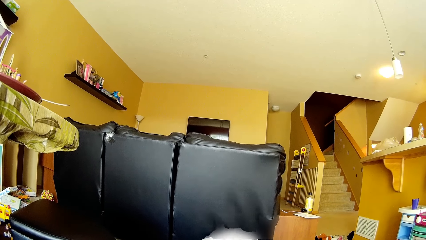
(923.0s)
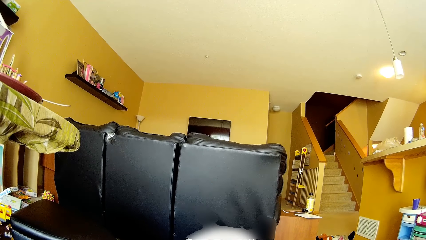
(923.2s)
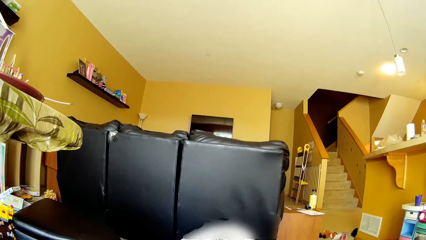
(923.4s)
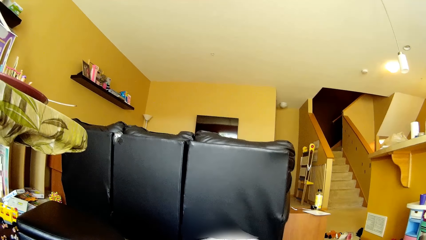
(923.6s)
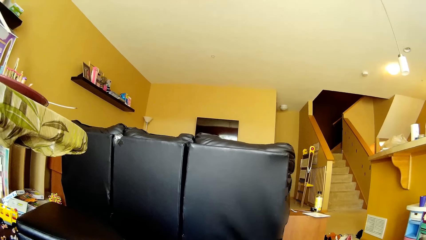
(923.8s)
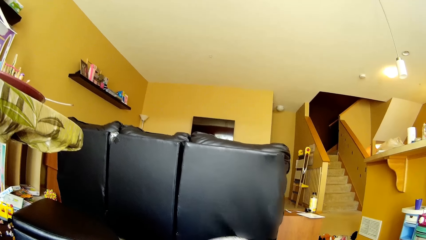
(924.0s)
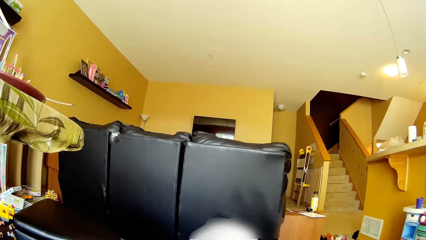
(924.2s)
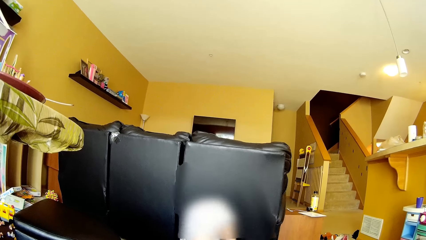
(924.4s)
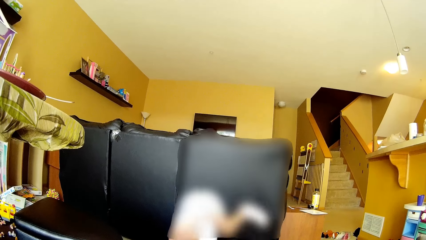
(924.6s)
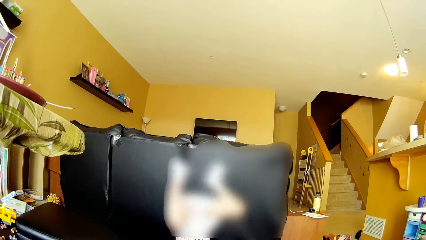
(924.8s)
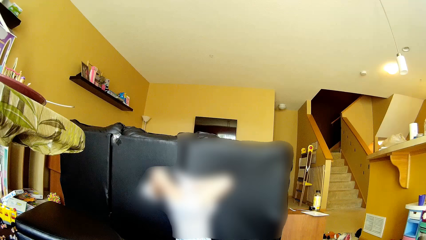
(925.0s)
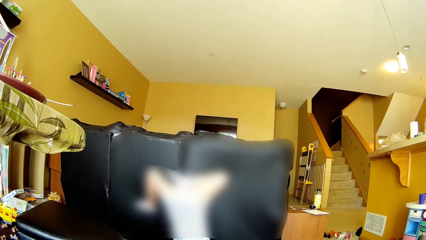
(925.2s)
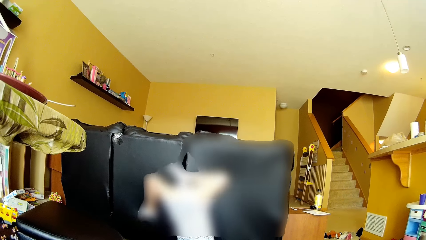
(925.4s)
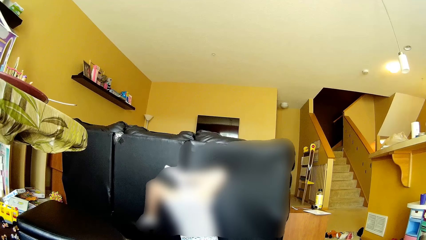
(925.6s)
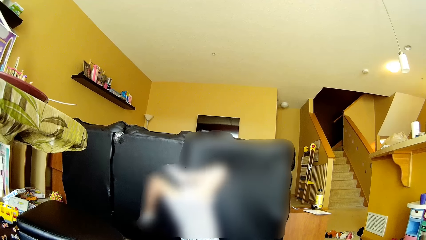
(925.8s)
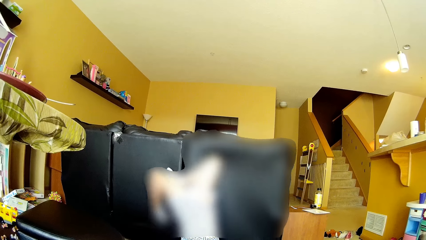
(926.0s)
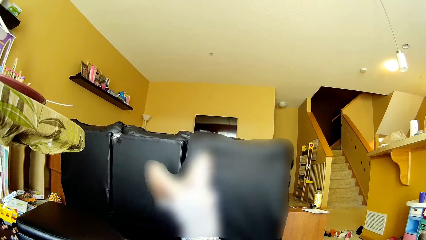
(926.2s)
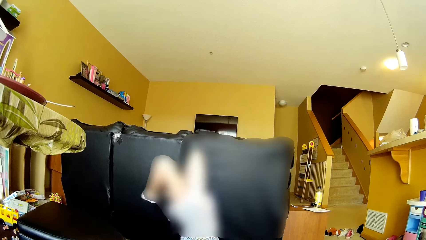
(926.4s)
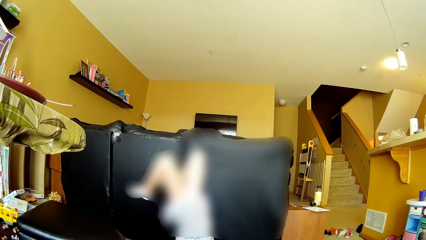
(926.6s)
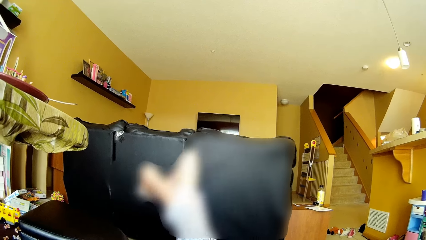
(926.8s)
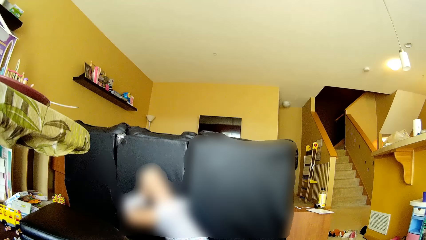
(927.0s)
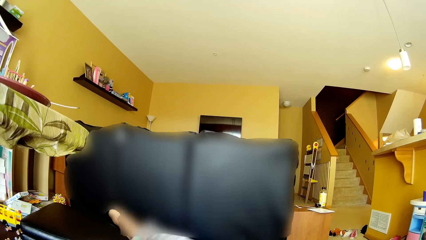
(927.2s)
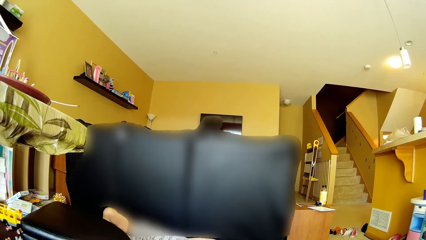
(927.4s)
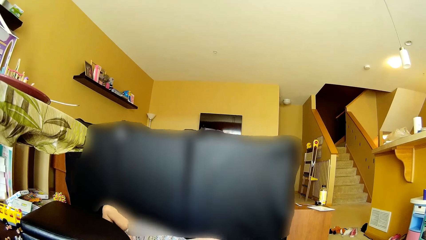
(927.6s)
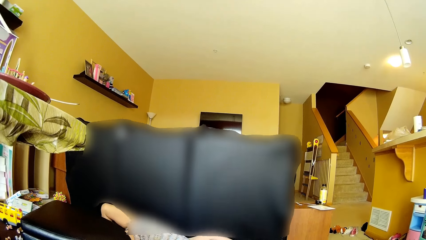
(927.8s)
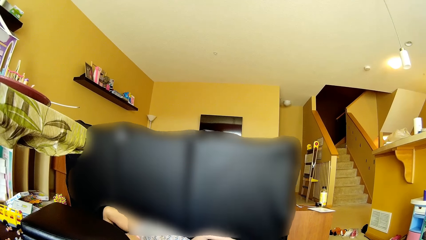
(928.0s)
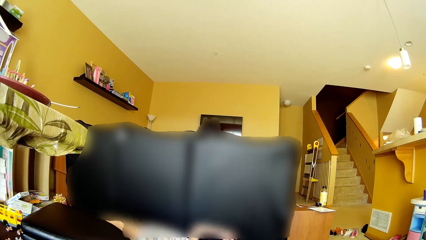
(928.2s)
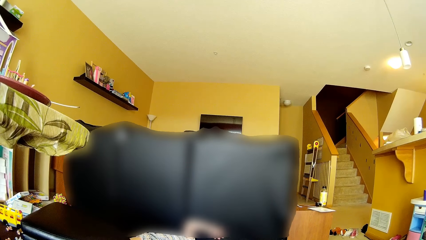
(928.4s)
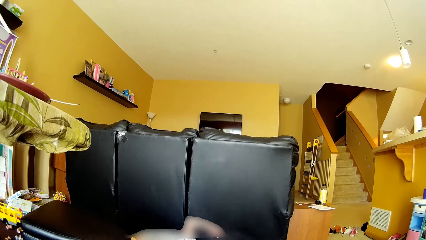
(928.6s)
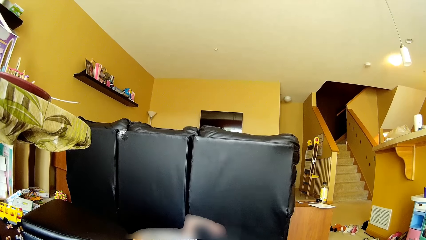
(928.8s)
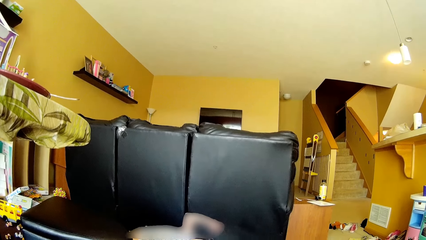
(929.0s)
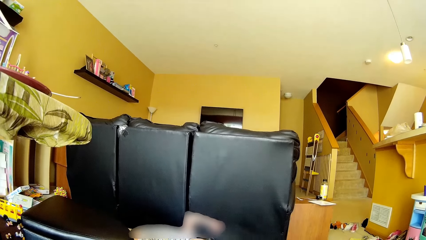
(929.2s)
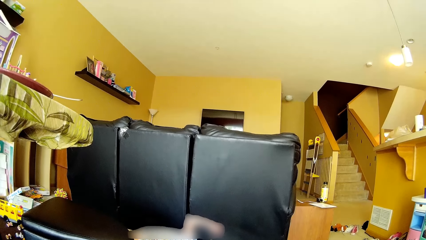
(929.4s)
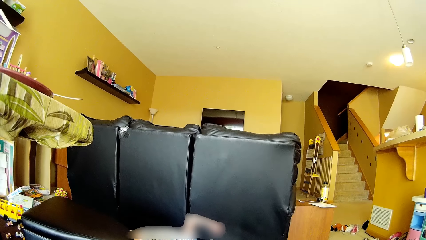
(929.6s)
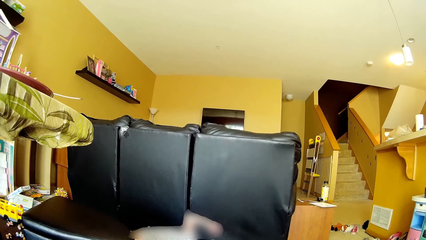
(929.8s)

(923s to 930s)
The girl does somersaults.

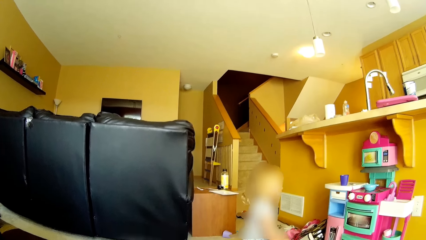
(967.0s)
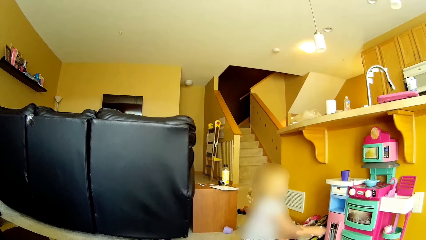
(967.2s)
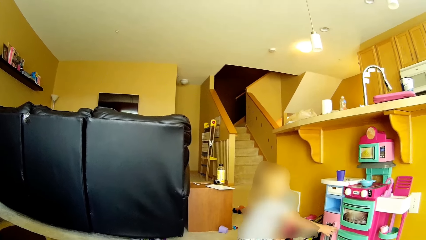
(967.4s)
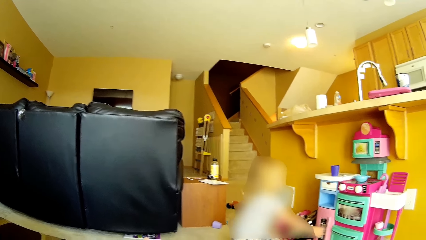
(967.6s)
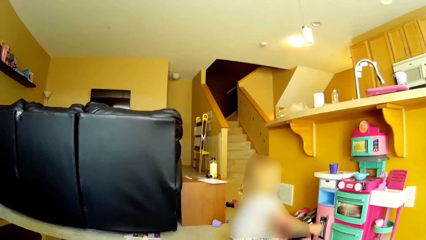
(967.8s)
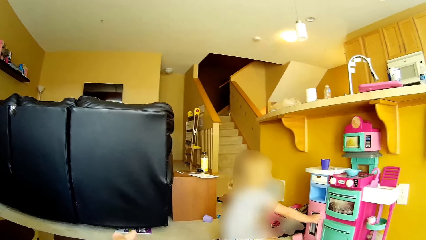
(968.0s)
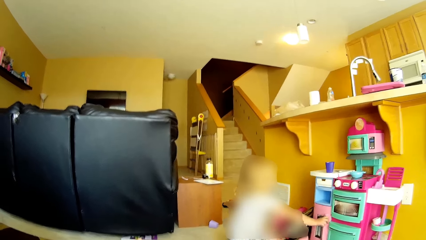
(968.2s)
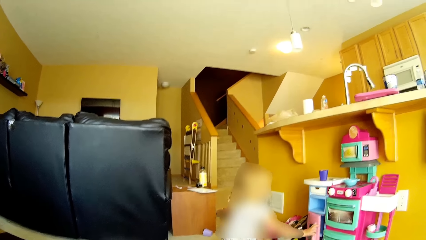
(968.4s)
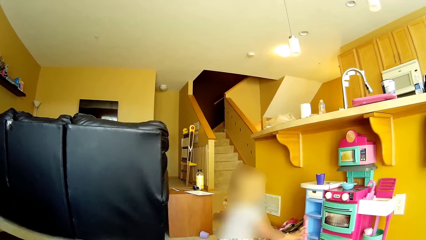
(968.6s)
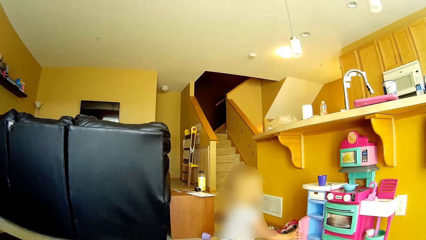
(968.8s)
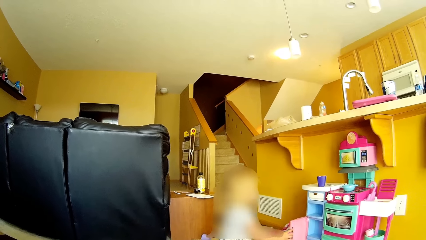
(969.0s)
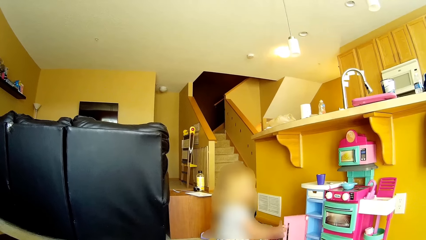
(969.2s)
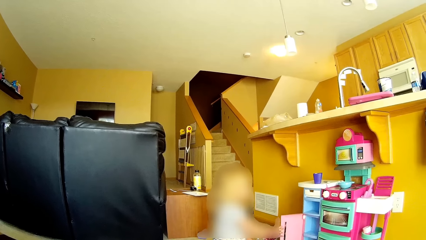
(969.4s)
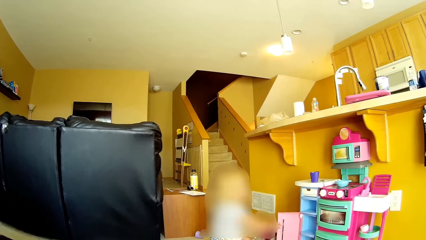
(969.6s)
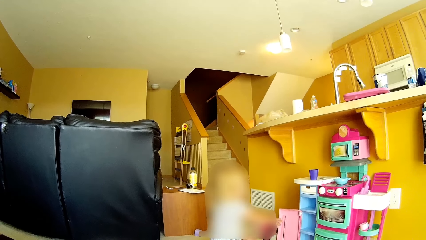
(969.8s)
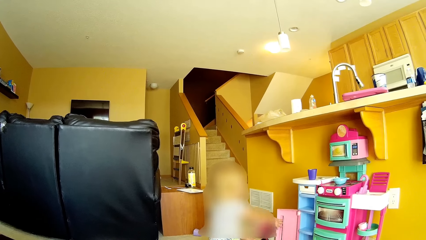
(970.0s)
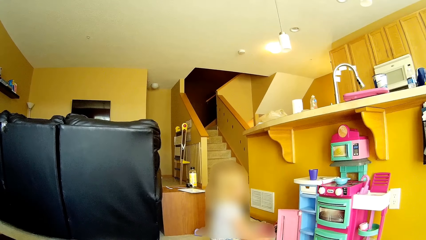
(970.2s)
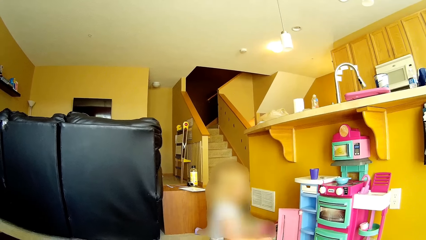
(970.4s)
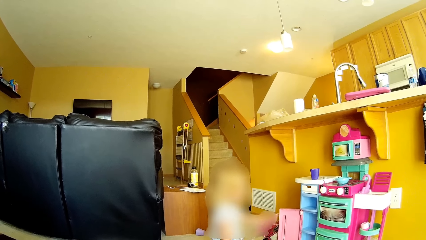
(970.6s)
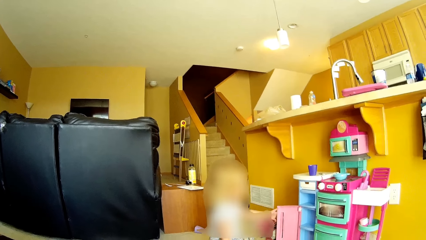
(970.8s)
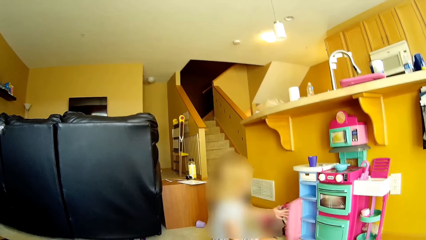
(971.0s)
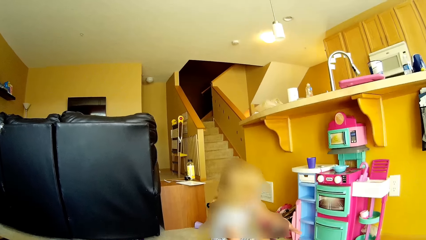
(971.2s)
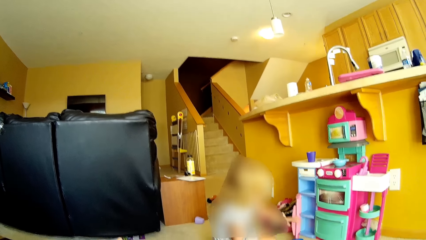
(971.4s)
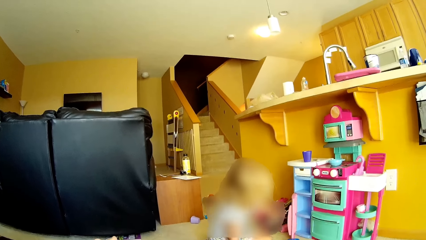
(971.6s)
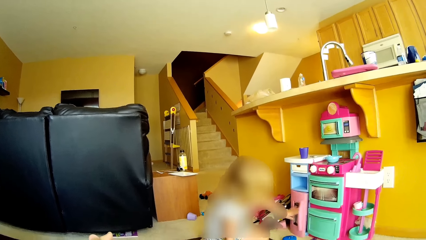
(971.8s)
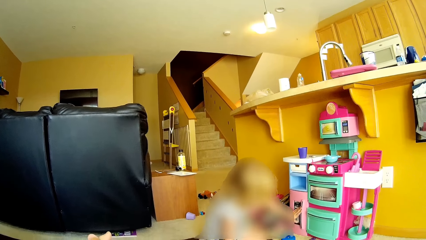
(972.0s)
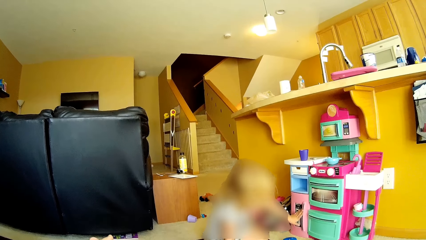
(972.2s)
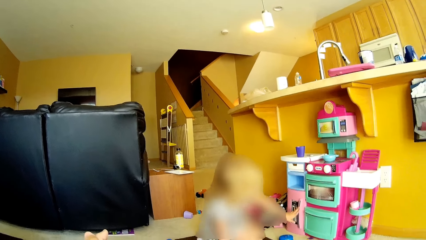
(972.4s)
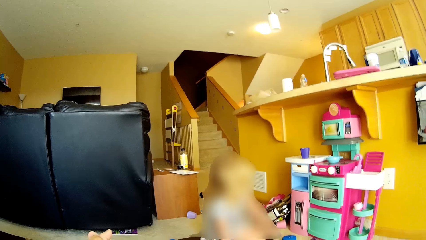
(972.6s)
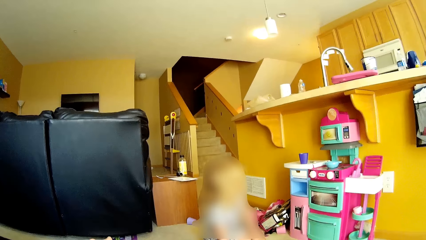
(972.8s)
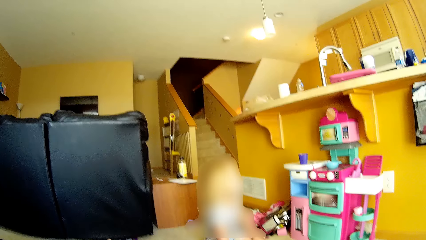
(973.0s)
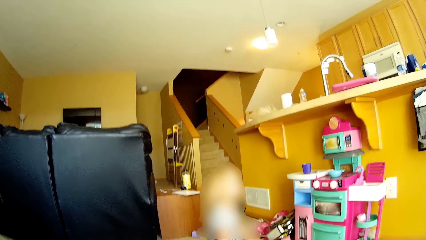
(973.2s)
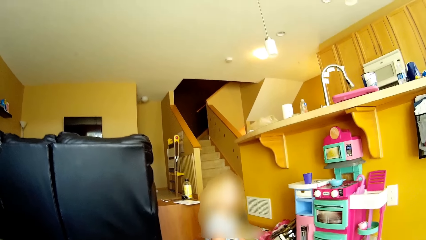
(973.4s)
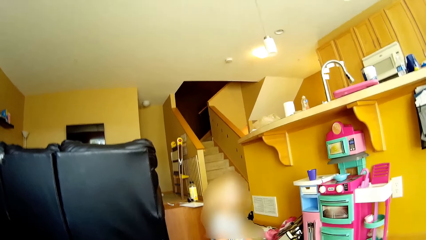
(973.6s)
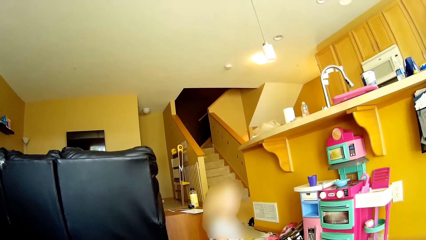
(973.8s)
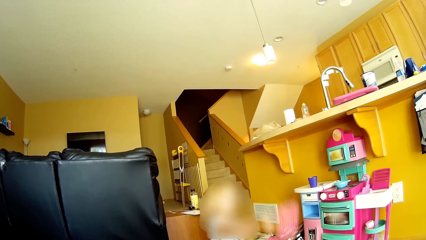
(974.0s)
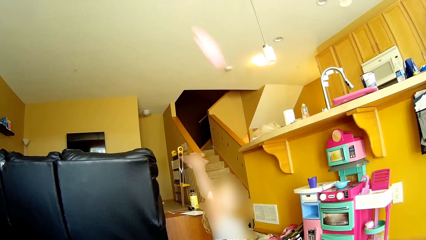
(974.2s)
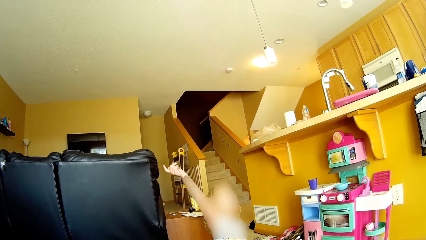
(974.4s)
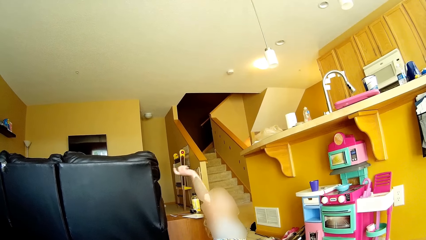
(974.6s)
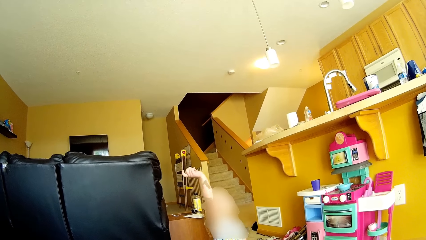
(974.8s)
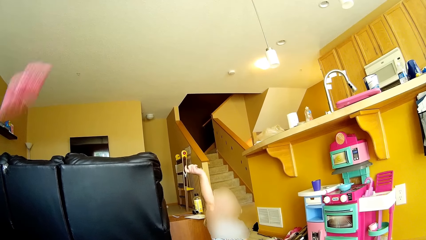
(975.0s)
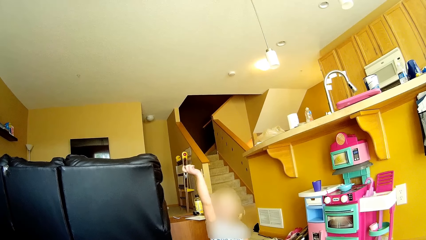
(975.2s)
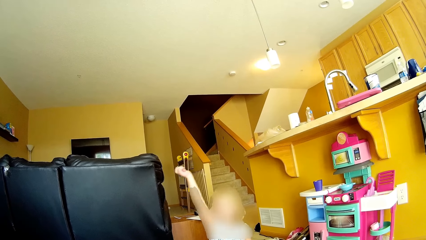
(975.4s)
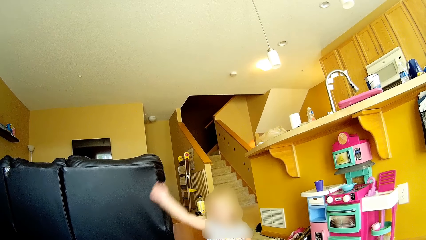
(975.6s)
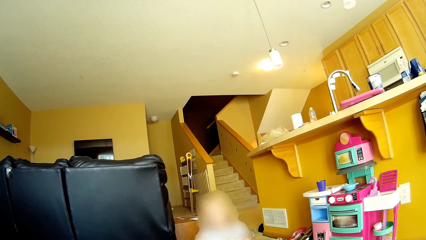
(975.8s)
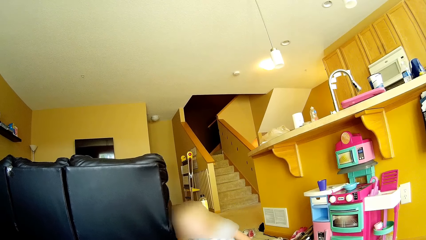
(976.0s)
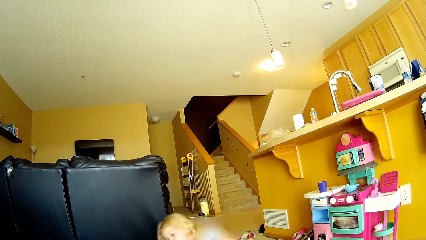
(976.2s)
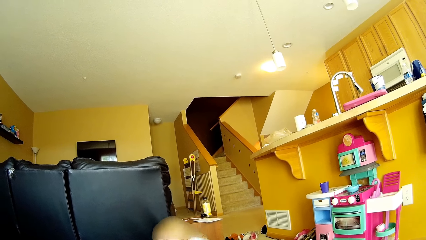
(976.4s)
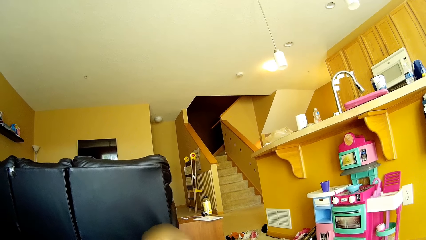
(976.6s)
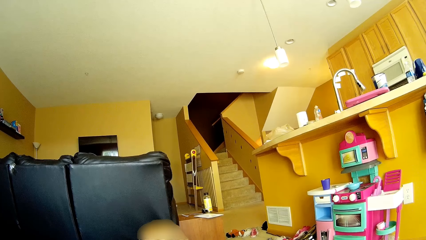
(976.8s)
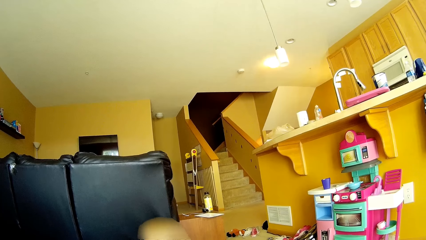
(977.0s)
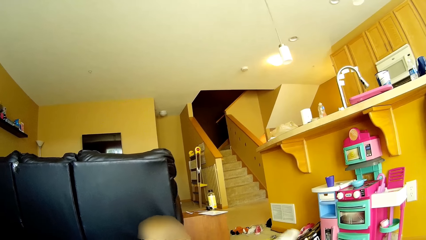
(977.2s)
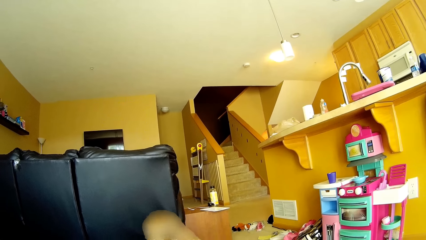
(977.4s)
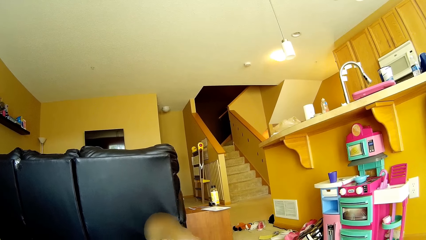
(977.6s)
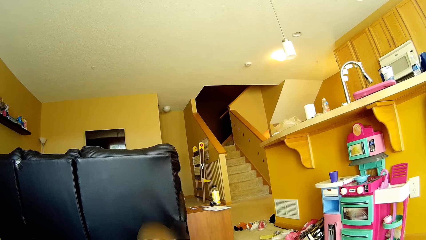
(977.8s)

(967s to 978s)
The girl opens a toy cabinet with her right hand. She closes the toy cabinet with her left hand. She throws a paper in her right hand.
